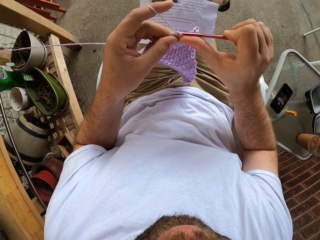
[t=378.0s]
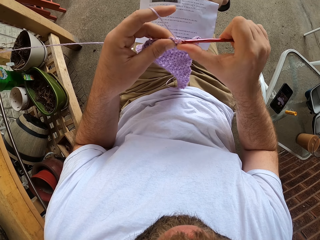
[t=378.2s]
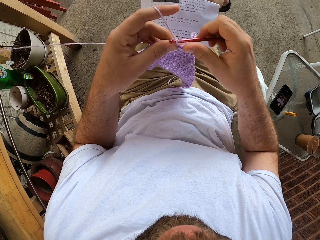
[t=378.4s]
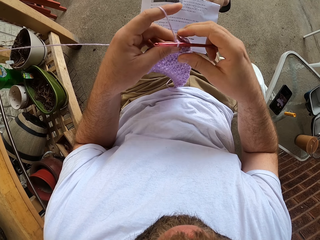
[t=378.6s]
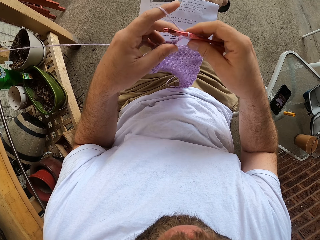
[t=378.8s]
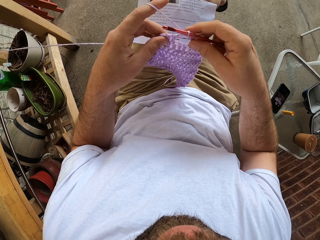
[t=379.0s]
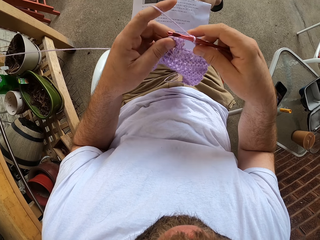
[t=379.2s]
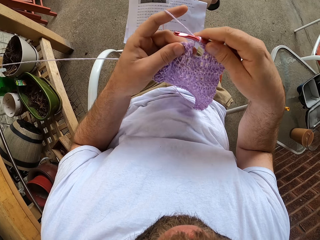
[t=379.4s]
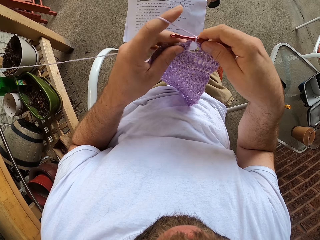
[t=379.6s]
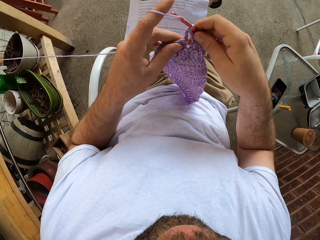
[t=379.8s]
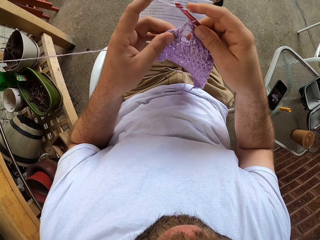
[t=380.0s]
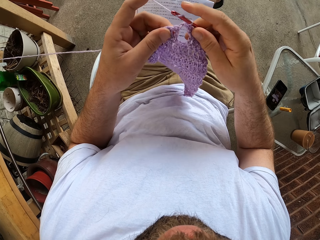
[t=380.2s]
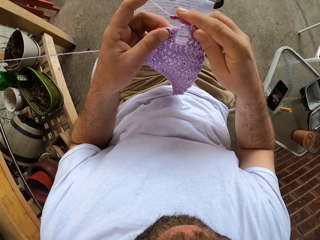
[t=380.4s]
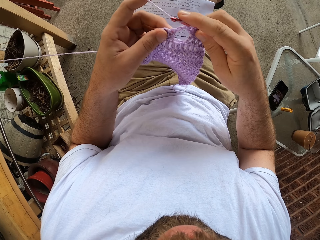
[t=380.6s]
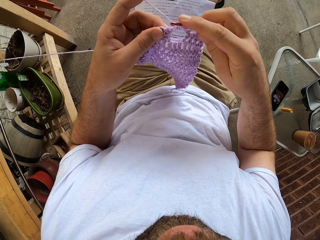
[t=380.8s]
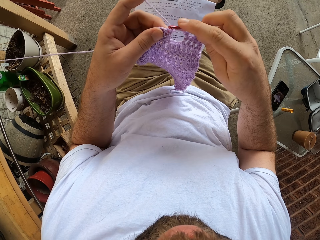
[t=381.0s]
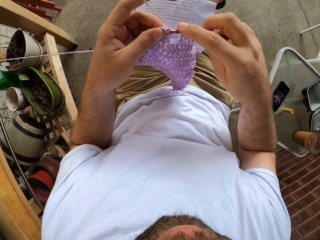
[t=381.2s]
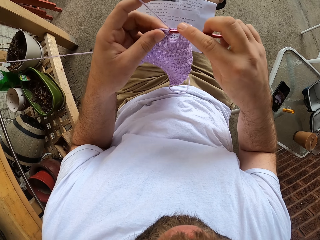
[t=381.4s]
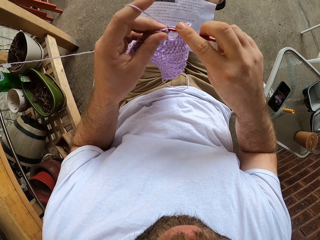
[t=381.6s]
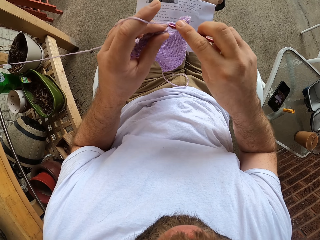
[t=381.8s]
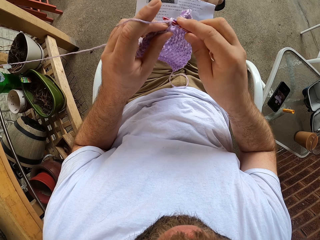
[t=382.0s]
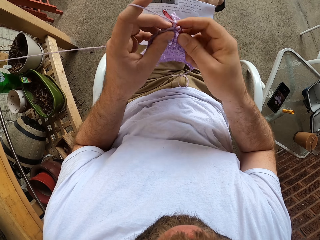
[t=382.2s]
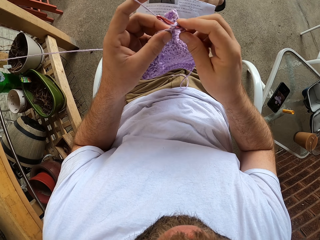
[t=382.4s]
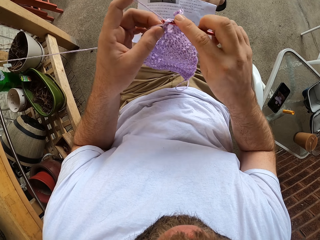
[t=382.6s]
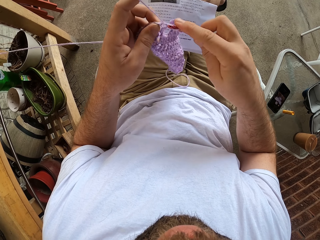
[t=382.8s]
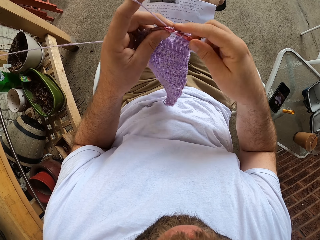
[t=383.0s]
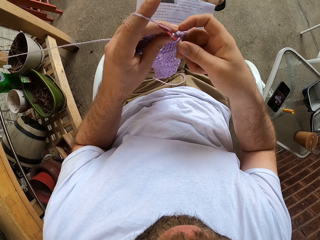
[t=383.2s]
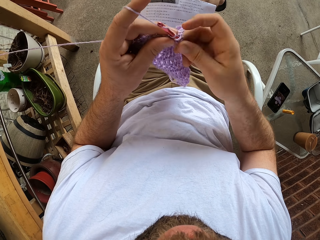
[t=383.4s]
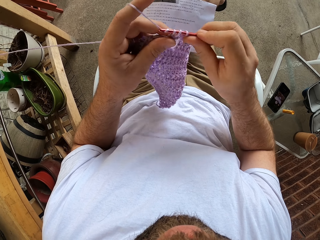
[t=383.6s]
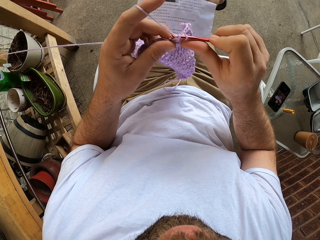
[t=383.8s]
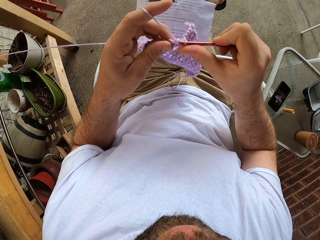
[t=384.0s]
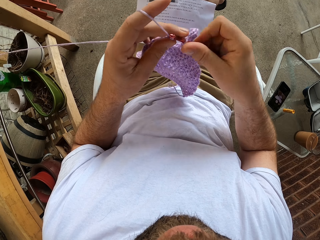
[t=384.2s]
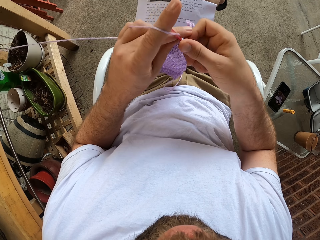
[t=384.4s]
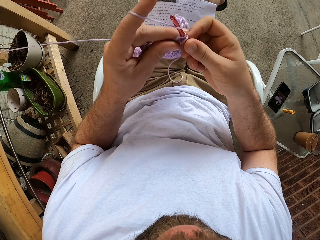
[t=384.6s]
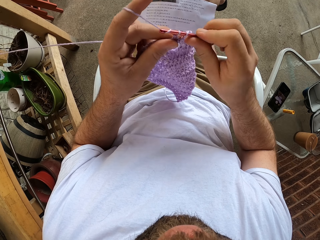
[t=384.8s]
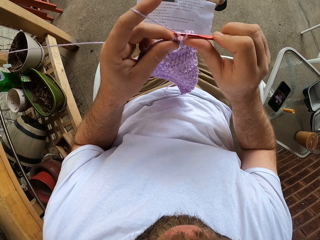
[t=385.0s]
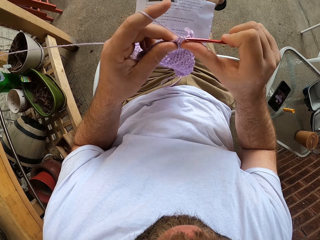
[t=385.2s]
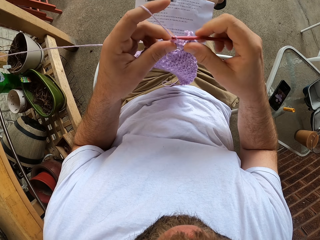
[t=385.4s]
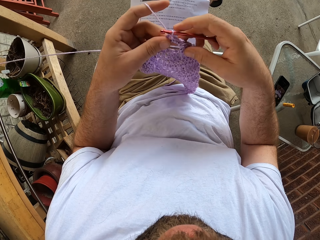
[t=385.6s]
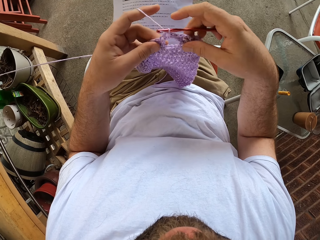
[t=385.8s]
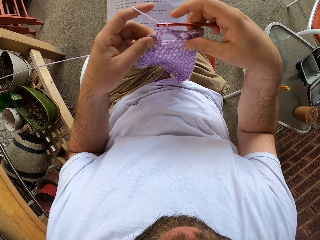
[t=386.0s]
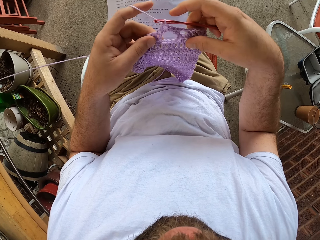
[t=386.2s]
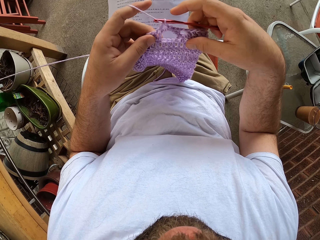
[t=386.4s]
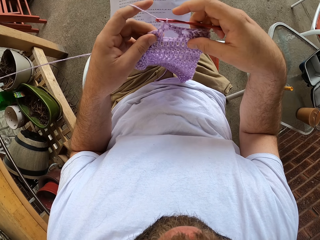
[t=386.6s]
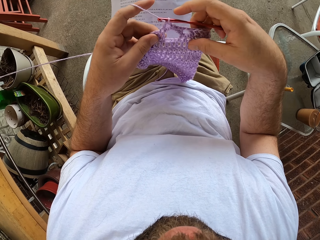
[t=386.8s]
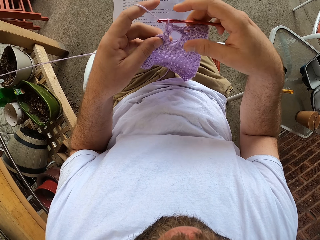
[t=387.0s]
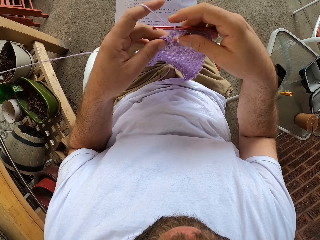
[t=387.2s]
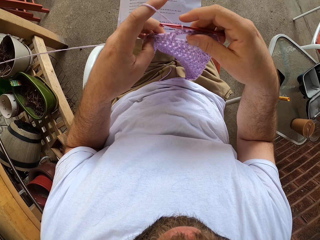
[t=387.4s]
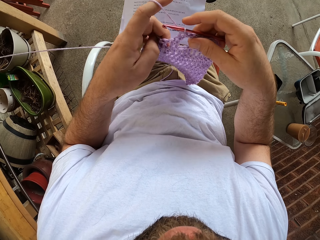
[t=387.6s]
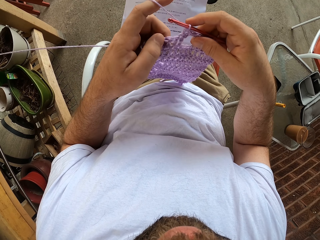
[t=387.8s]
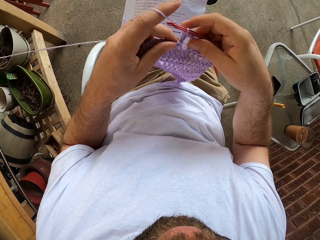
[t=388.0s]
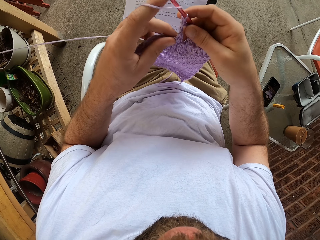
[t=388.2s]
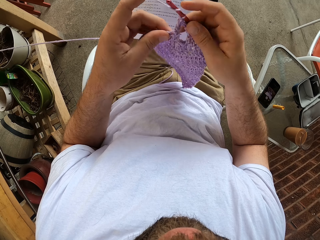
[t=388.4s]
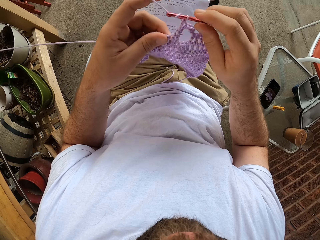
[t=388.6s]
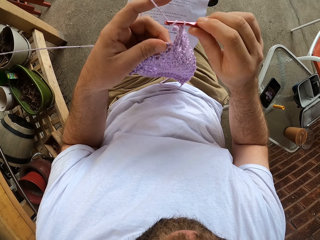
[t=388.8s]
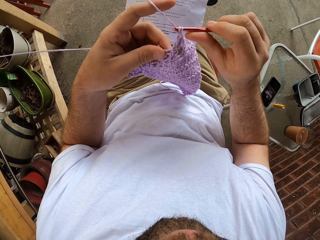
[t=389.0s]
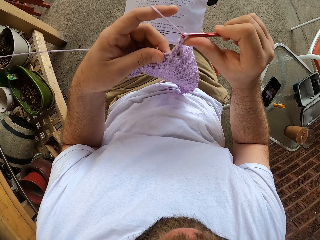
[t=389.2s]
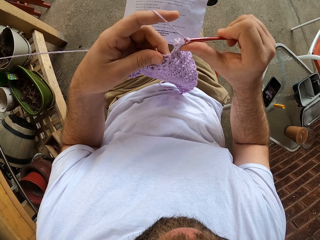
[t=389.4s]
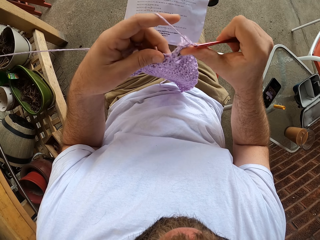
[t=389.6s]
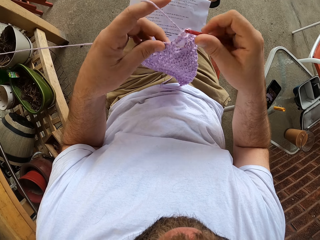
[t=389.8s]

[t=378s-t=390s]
The camera wearer knits the fabric.

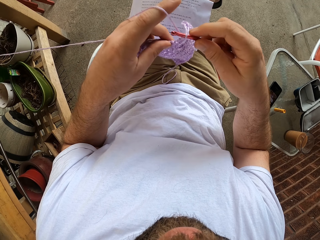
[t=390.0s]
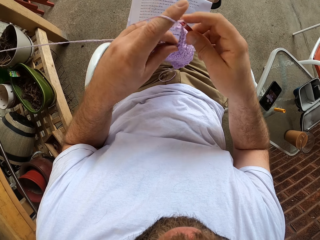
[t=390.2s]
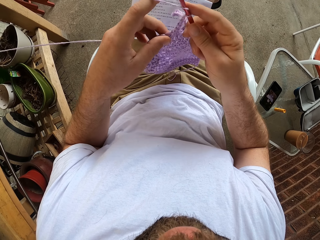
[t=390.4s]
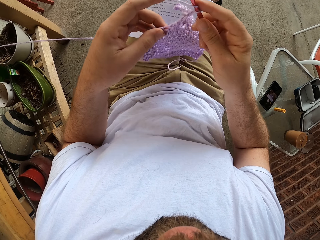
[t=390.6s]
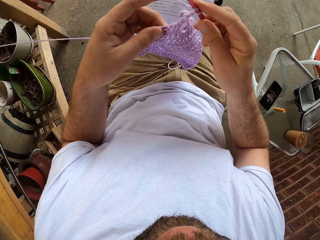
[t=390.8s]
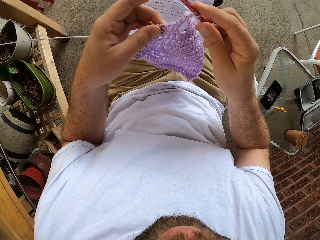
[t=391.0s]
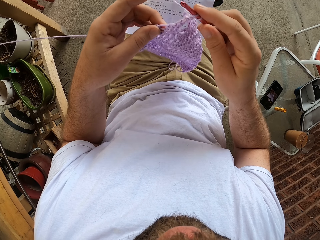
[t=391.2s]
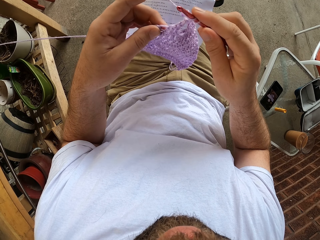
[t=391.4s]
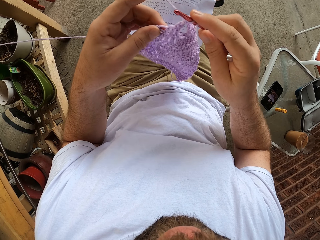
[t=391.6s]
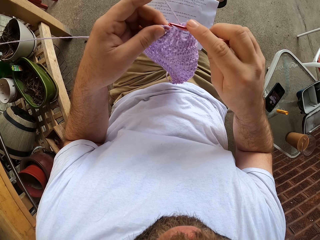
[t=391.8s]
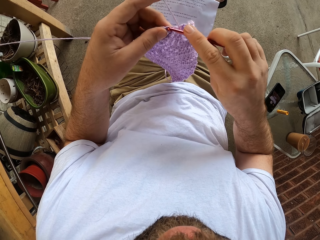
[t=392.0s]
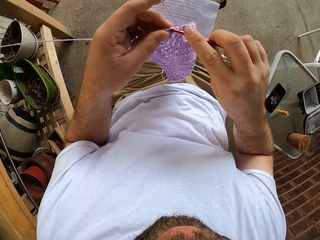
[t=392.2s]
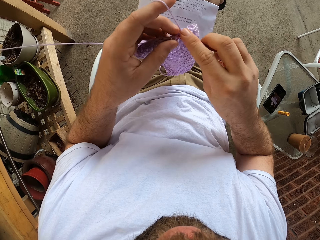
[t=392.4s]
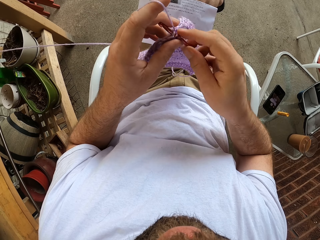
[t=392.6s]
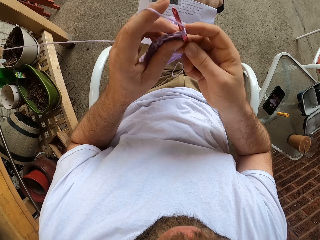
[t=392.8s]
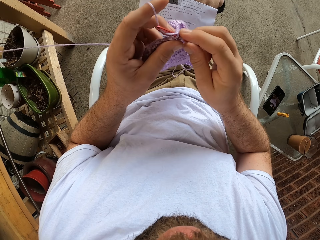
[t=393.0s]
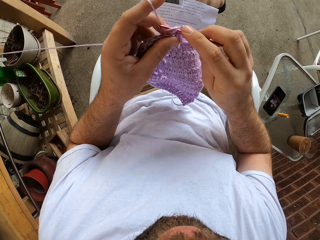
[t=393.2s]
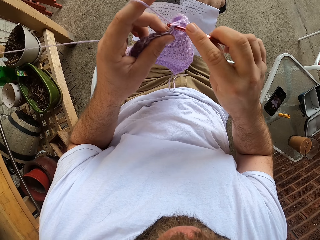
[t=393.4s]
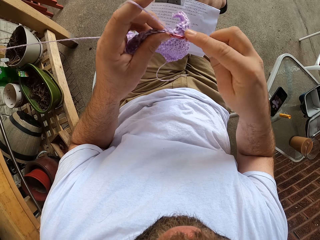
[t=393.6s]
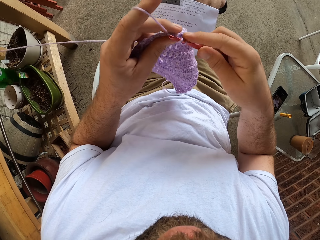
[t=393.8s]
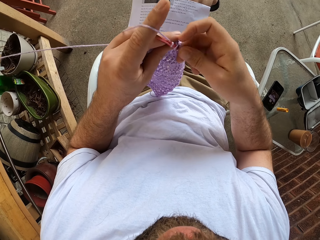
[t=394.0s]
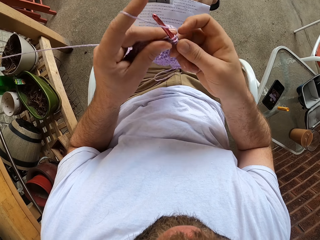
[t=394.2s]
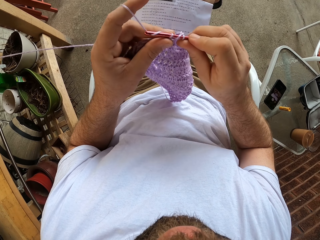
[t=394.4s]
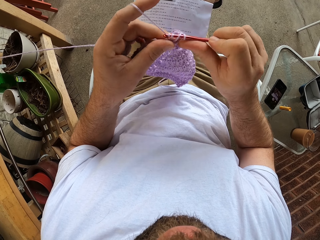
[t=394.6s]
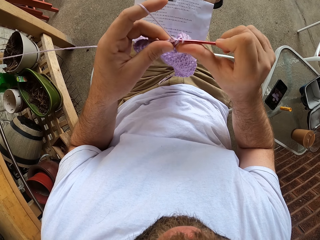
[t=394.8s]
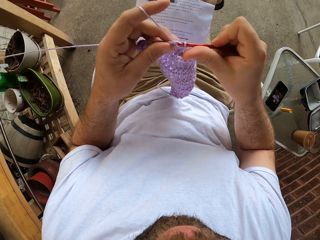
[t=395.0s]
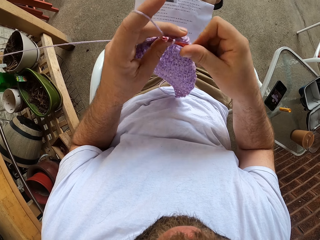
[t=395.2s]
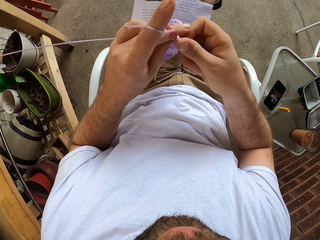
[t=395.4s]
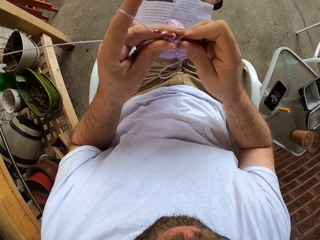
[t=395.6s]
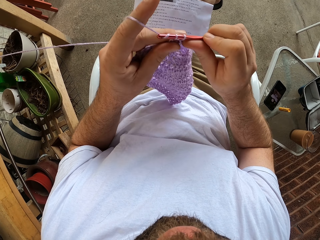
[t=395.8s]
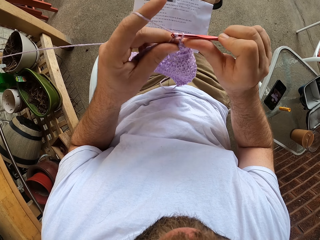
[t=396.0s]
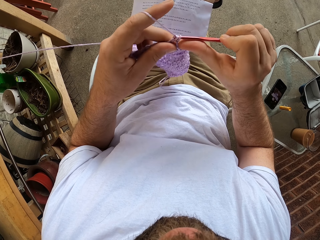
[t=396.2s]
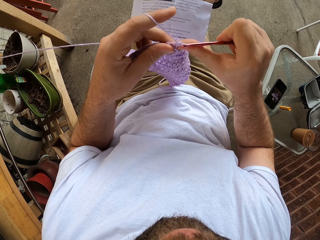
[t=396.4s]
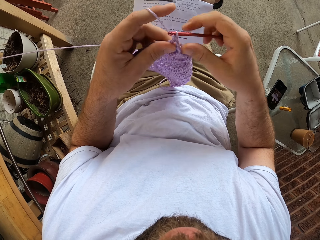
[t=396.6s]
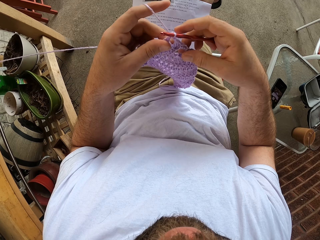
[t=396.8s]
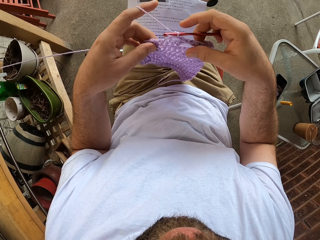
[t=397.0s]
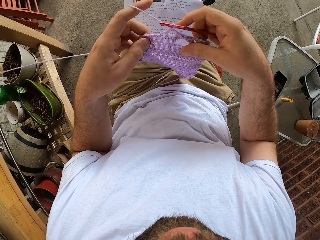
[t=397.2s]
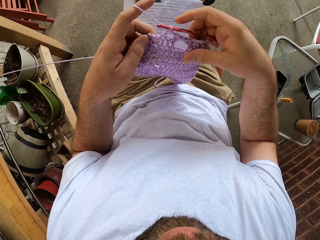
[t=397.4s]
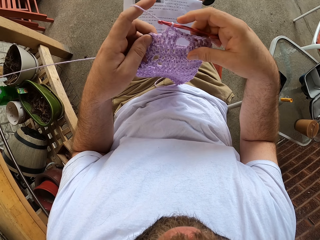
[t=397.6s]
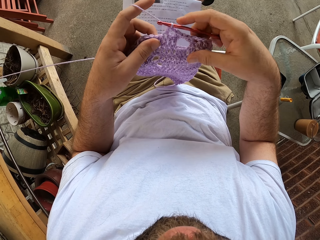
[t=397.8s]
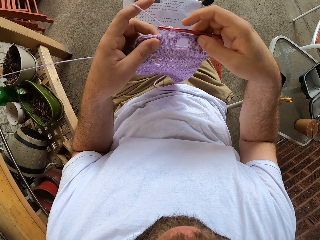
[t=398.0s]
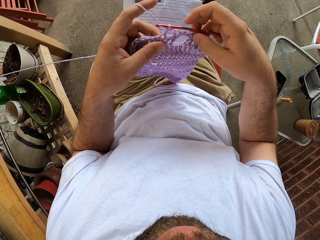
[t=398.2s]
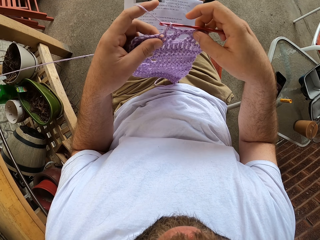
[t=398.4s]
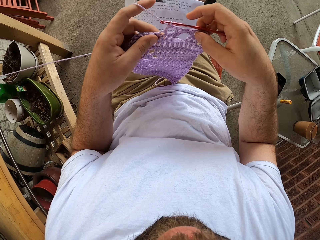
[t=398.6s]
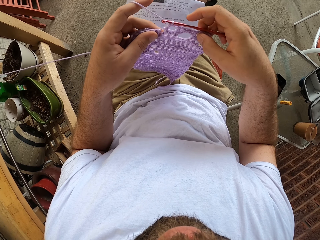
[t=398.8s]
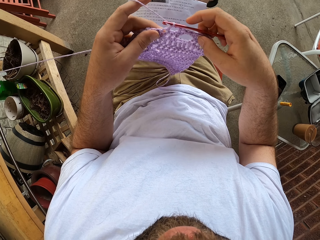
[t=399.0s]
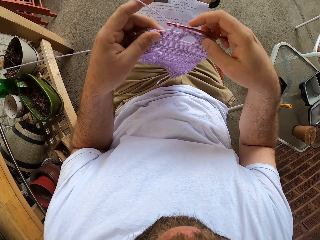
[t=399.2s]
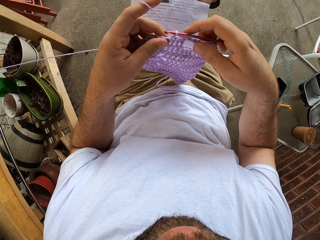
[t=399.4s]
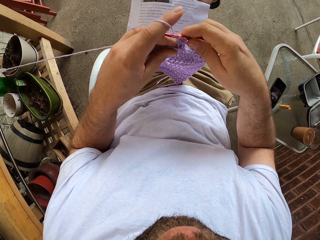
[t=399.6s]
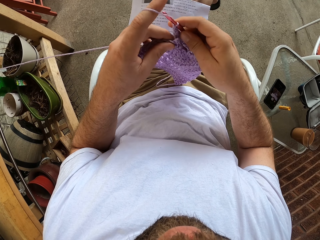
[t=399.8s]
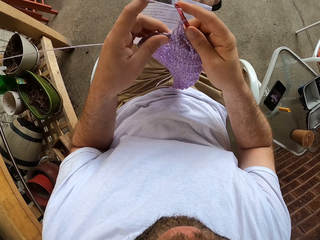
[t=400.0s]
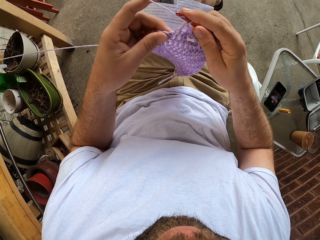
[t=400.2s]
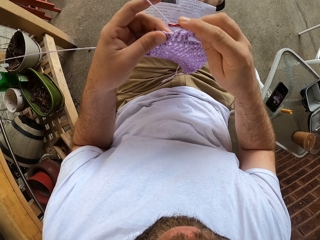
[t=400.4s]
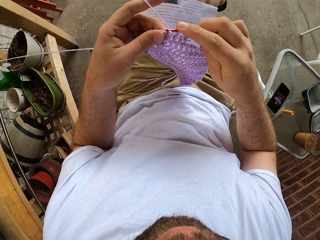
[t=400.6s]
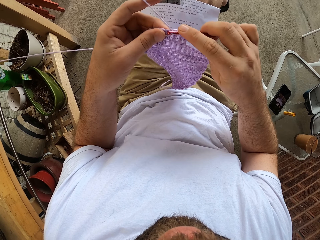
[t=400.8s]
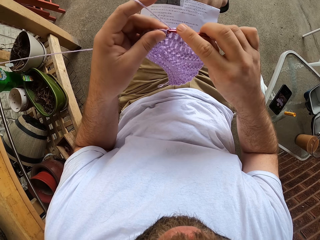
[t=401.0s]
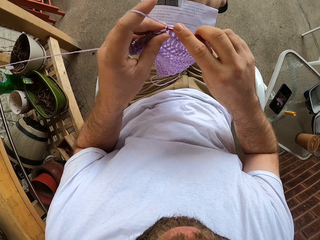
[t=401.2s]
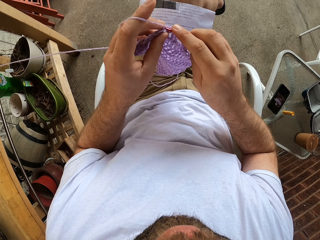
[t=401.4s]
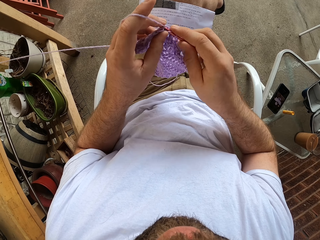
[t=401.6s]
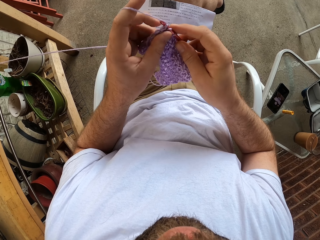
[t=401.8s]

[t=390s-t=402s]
The camera wearer knits the fabric. They hold the fabric with both hands.
